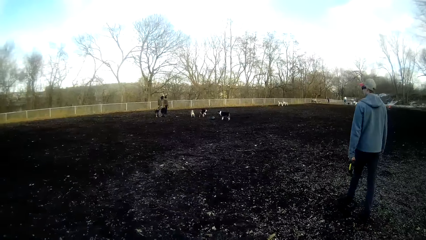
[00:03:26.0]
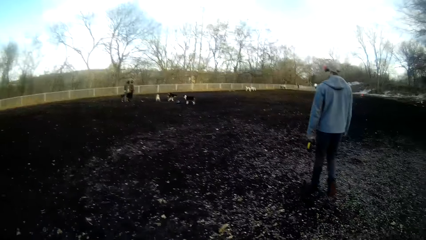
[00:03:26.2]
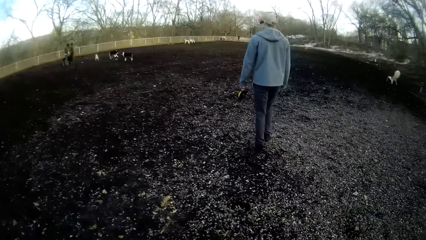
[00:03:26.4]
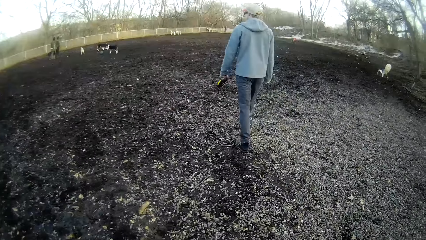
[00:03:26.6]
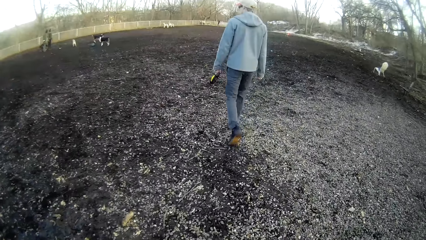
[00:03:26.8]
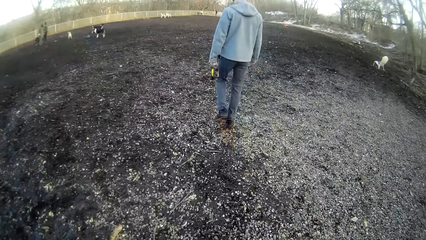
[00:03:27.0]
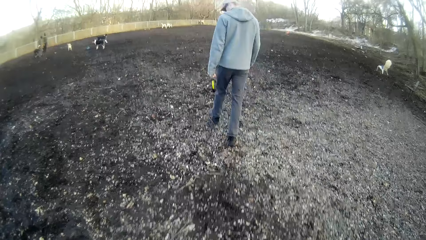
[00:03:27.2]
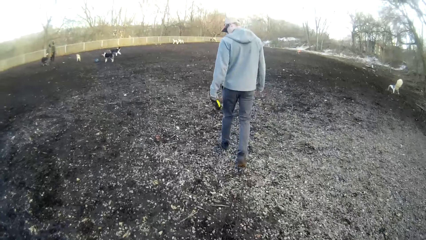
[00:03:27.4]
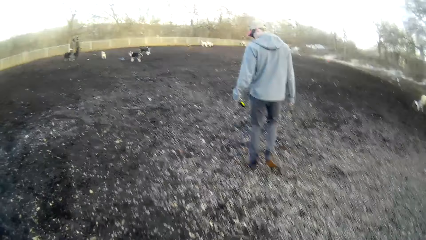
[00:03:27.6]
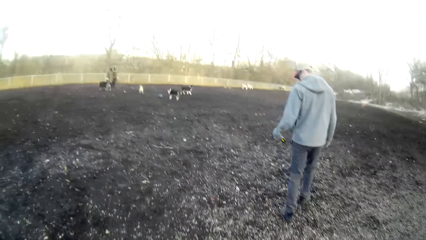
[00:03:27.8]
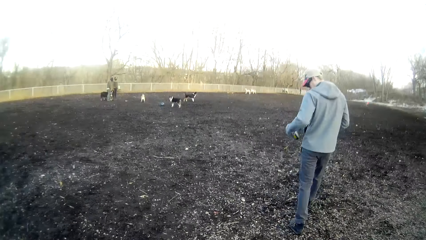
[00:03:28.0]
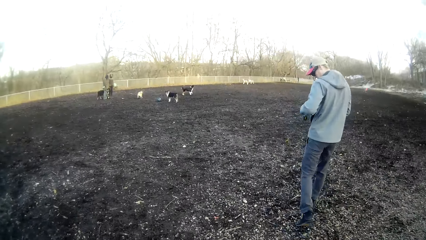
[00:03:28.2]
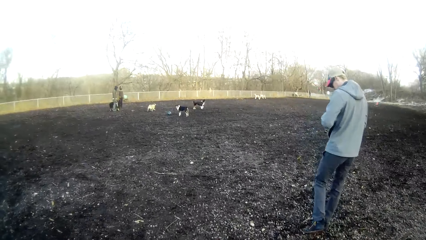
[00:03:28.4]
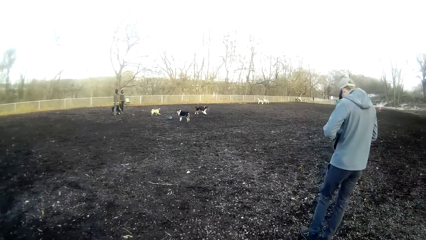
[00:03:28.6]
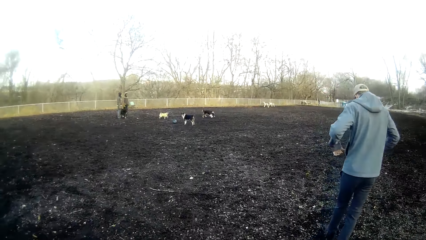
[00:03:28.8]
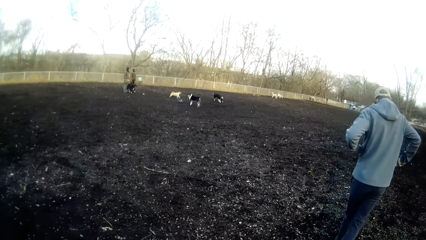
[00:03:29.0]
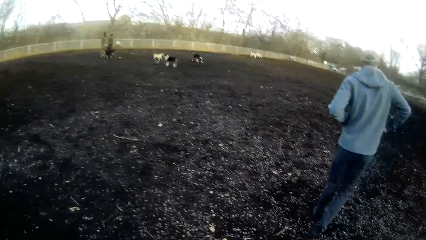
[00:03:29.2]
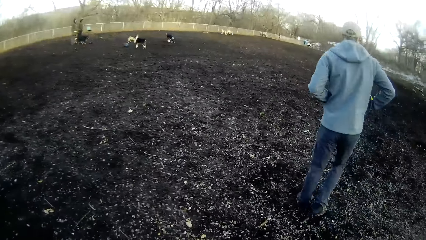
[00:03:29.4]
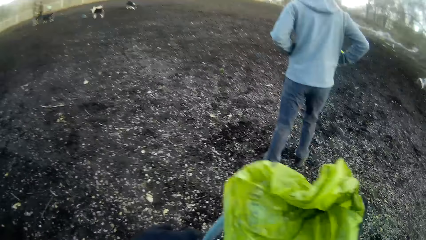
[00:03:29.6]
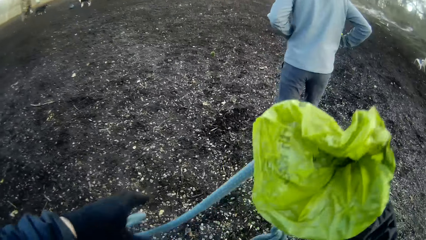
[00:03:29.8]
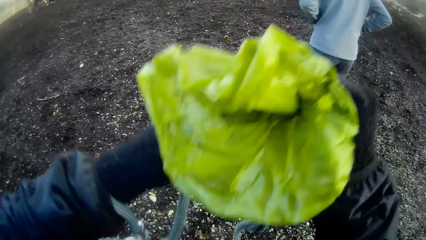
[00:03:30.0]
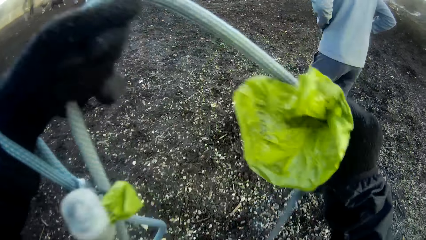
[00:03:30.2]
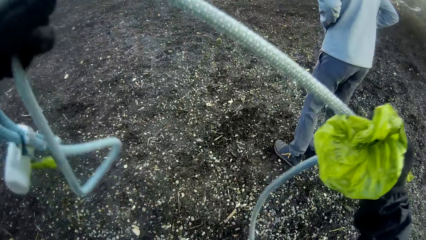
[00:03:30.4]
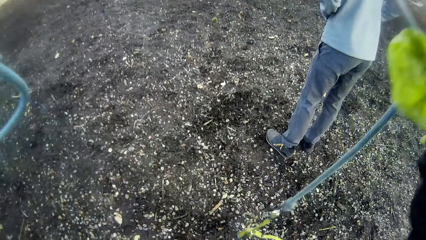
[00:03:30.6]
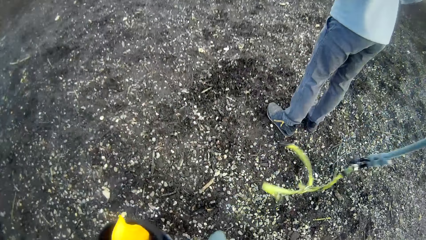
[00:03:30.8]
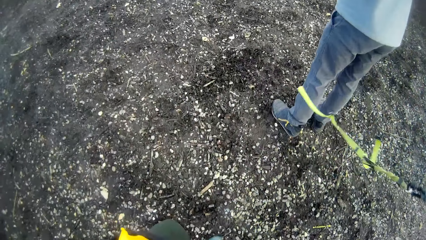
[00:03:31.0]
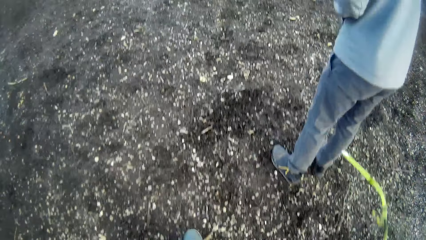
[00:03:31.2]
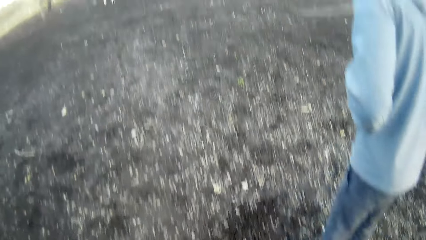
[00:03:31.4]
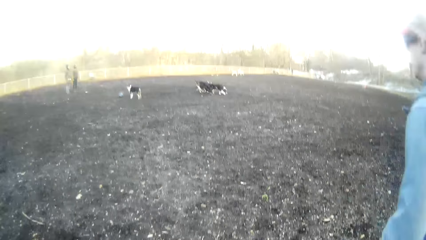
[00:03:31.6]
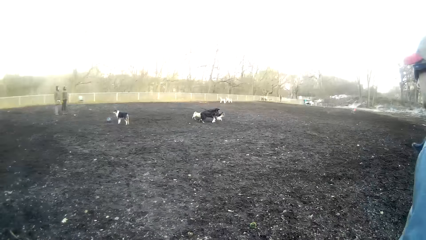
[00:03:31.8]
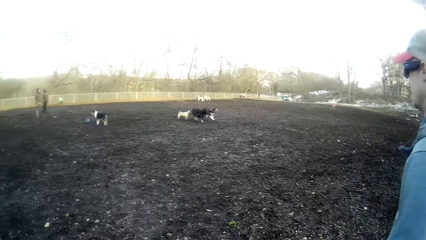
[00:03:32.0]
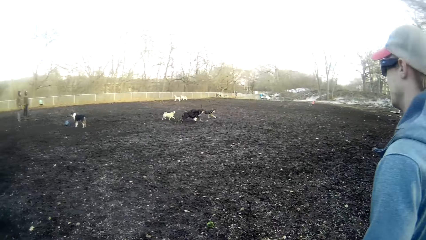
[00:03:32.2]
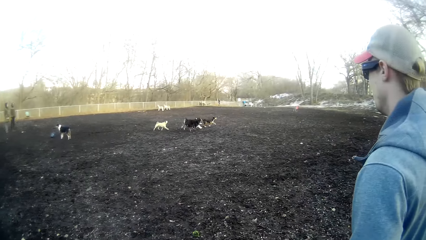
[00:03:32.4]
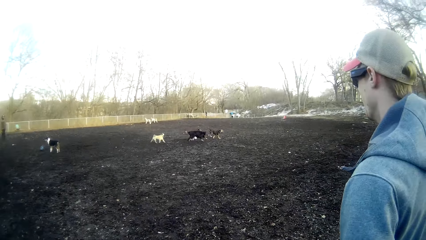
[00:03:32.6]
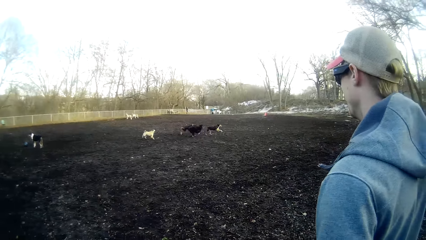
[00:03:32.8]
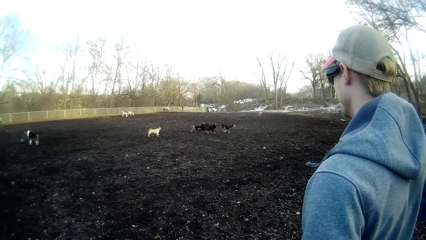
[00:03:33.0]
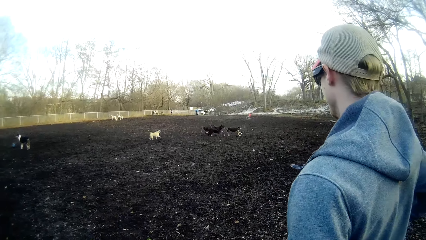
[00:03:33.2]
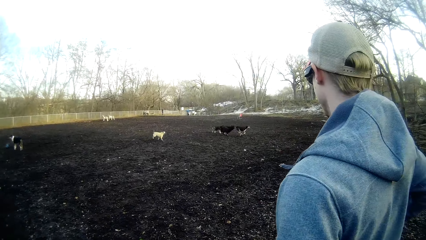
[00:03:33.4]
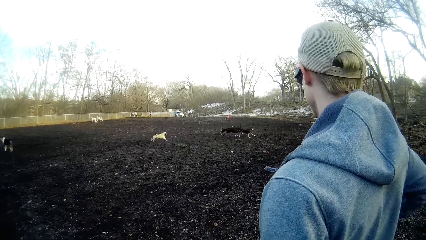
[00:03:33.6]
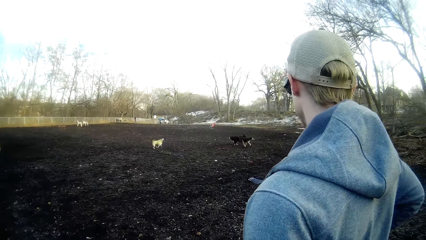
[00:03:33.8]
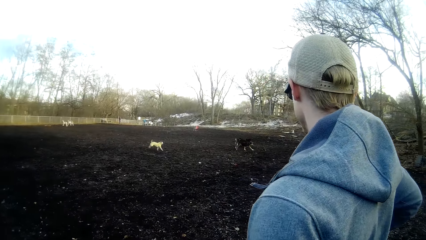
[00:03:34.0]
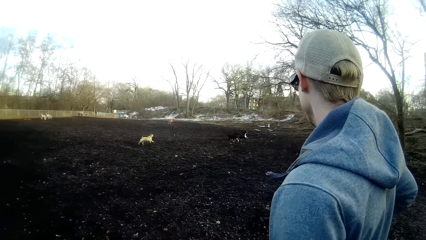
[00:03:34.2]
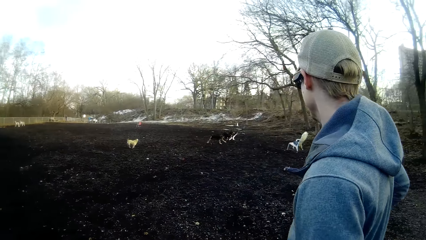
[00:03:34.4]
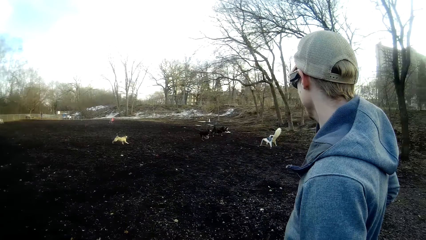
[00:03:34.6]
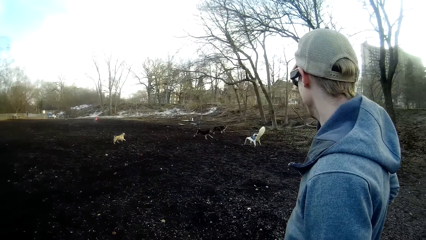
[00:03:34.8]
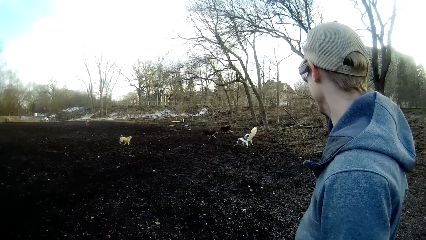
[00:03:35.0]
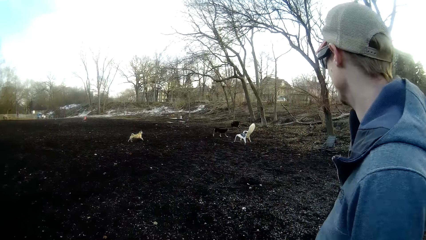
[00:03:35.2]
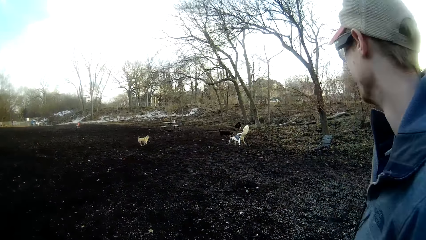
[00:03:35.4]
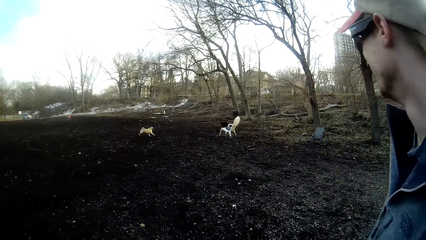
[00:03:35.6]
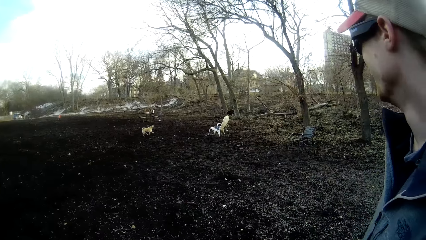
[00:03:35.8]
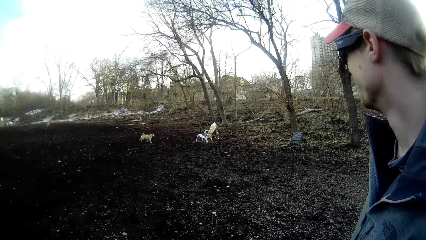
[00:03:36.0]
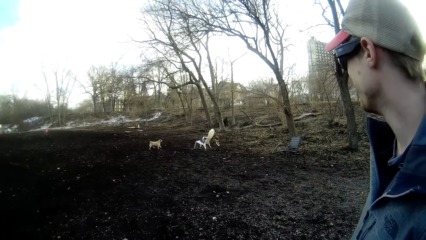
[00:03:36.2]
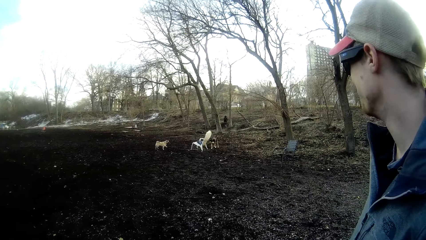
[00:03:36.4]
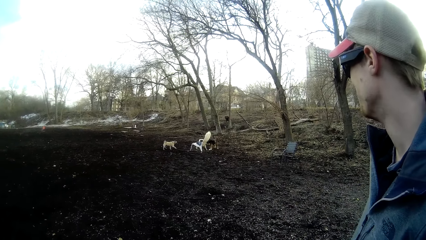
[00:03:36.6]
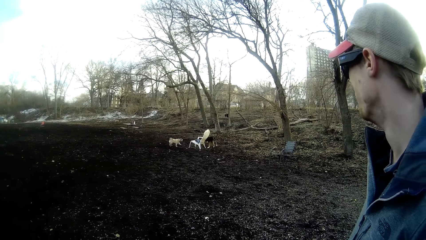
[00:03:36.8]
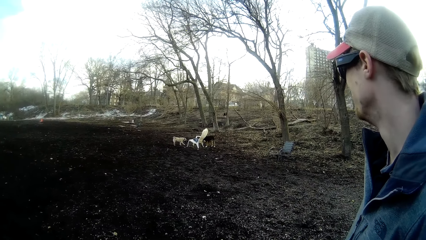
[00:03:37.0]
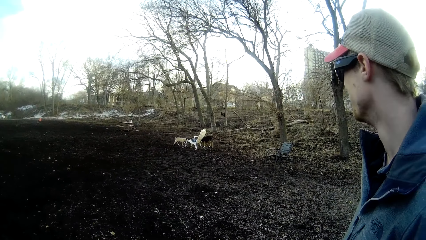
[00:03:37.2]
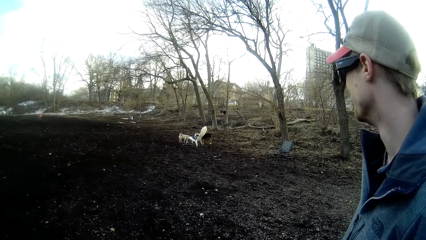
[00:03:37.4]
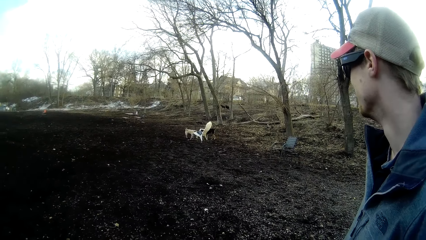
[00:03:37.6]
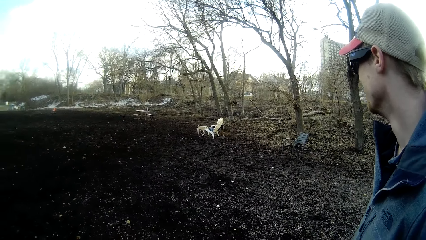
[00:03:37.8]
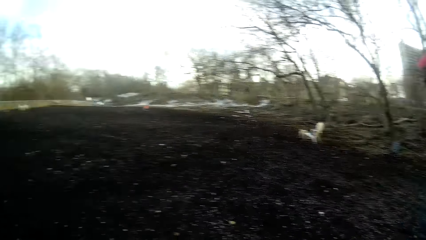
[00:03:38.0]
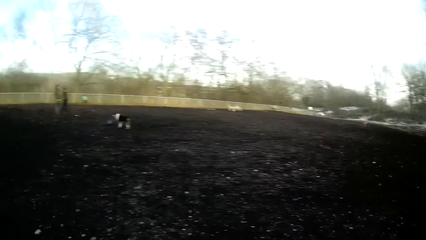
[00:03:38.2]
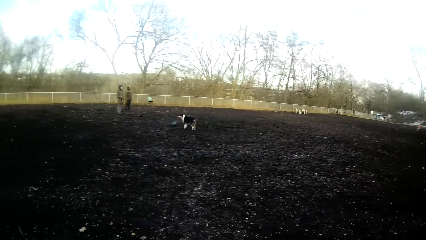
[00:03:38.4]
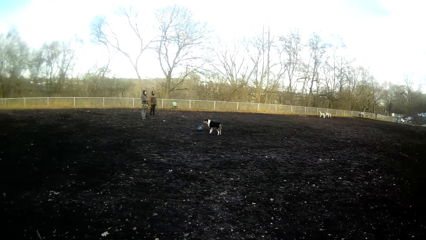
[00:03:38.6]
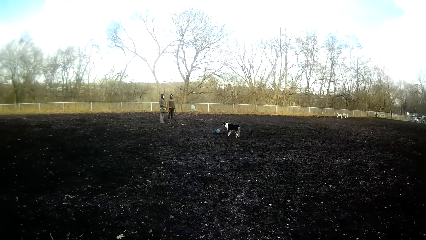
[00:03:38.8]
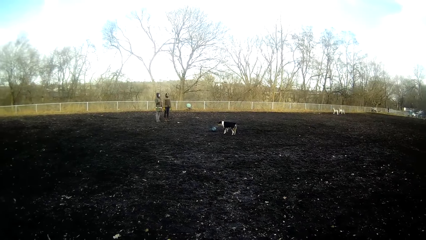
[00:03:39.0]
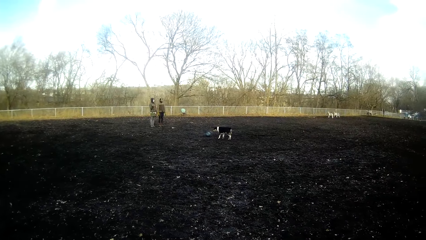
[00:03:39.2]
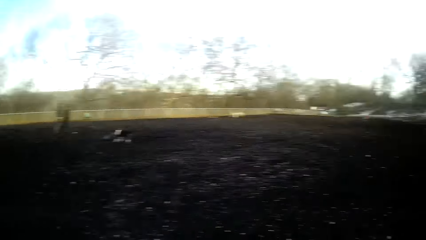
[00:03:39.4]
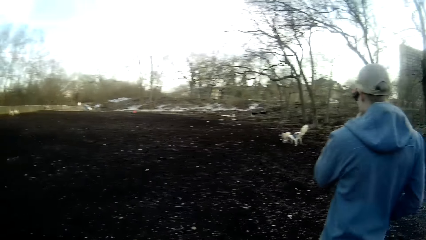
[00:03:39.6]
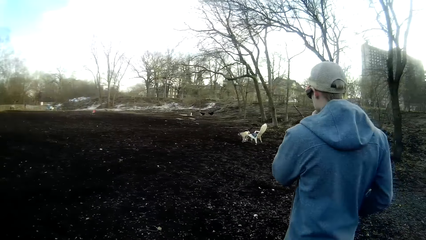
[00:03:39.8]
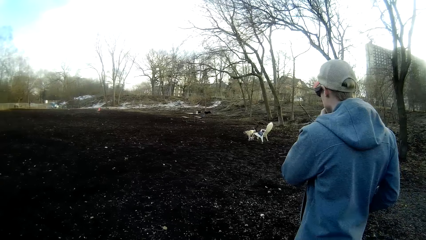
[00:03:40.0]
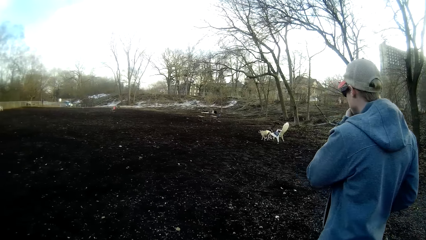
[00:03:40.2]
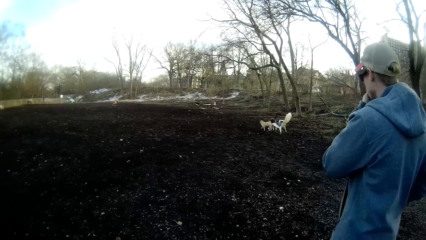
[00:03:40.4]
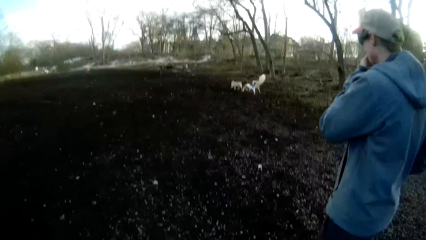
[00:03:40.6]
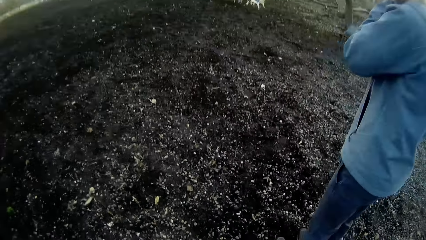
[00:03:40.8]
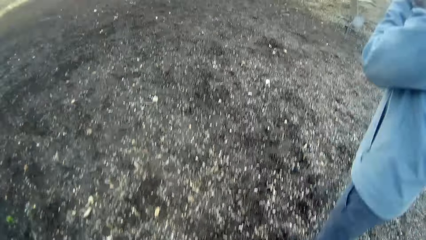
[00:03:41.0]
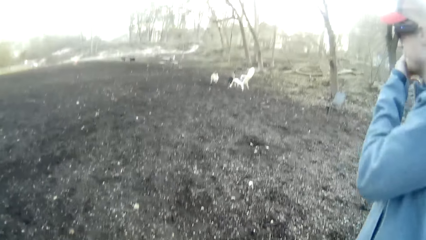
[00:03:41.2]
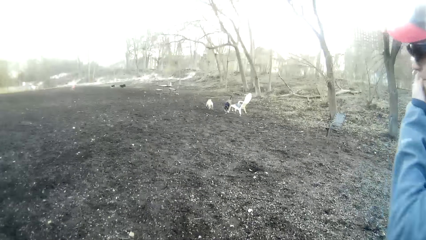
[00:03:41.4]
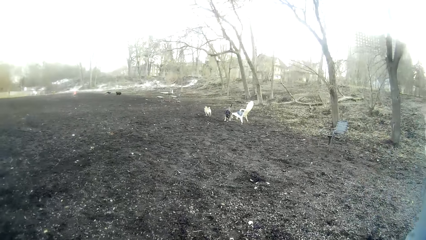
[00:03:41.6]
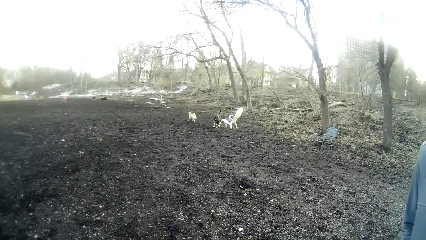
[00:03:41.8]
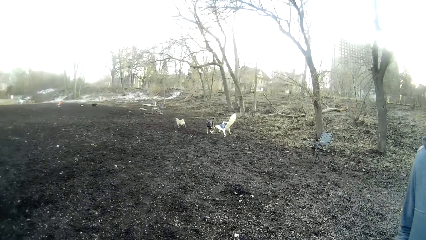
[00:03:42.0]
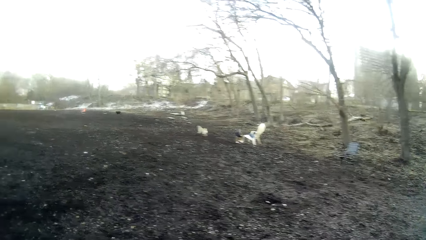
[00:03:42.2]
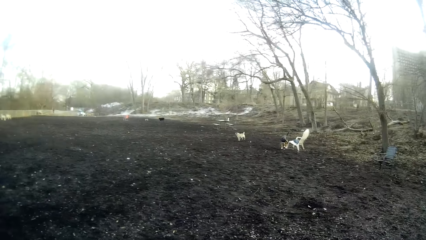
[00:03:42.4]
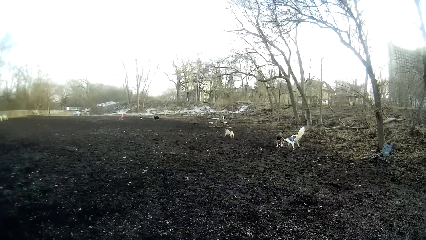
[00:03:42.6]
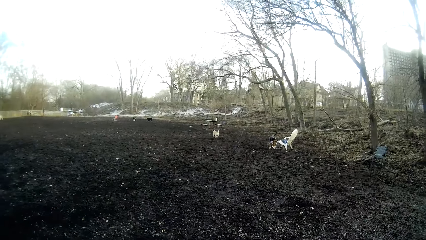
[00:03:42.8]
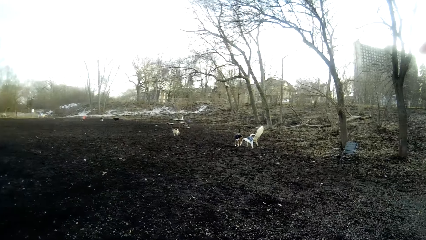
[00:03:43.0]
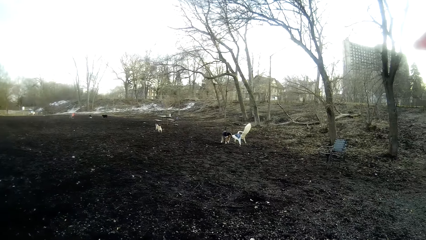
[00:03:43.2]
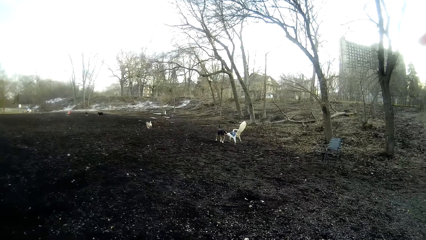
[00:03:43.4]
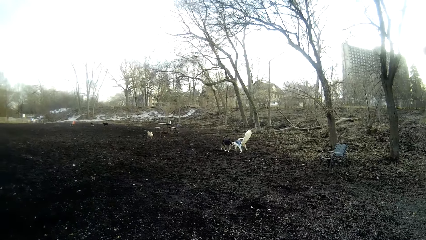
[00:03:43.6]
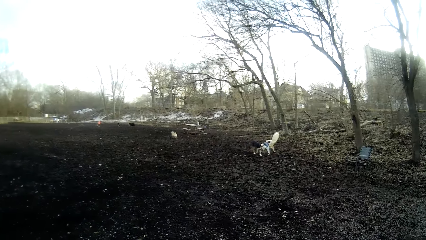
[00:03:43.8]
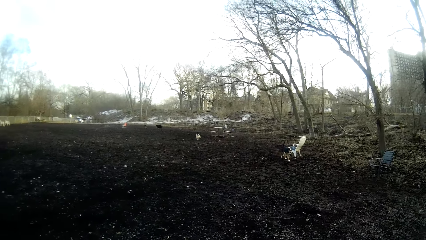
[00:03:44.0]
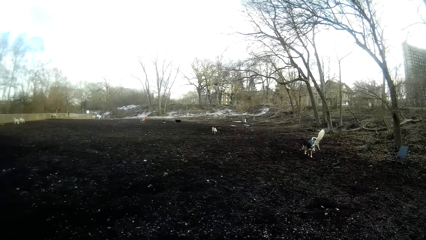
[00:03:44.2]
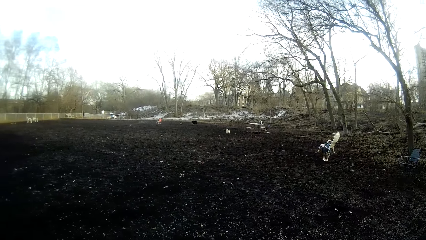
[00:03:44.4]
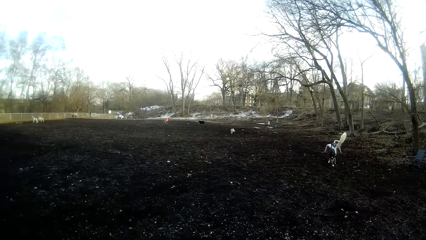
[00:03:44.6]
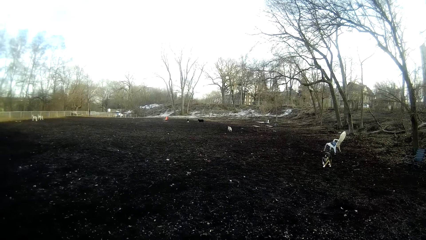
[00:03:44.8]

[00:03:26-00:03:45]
A dog and another dog play with other dogs on the field. The camera wearer looks at a person. They look at the dogs.
